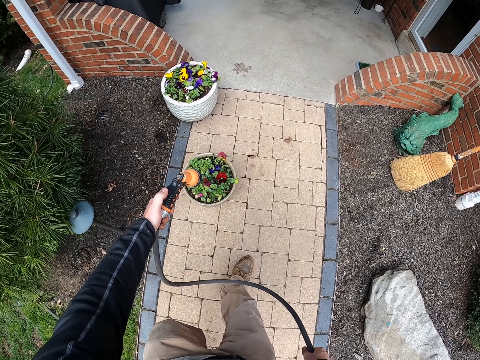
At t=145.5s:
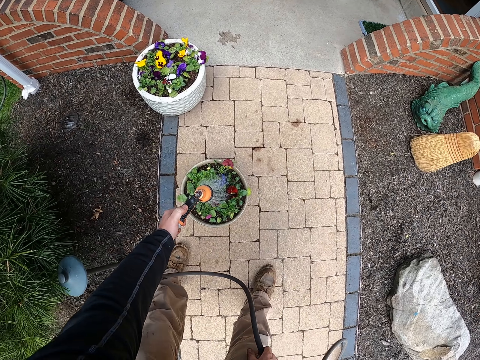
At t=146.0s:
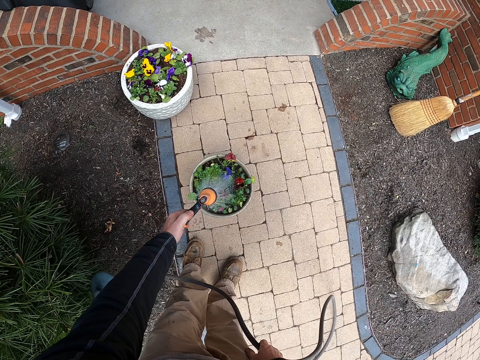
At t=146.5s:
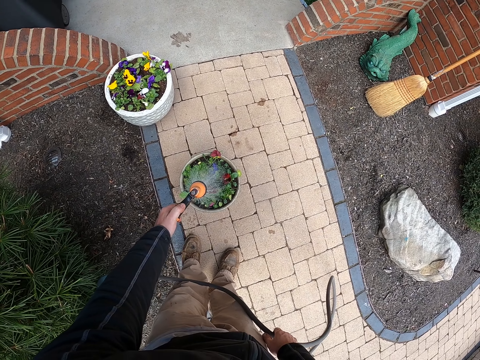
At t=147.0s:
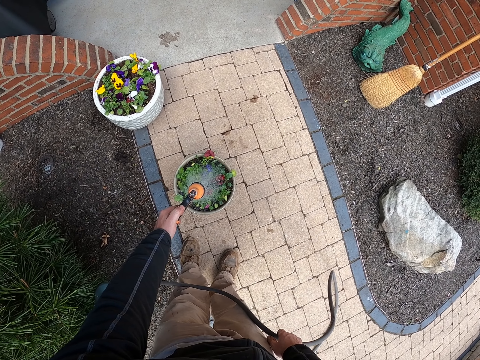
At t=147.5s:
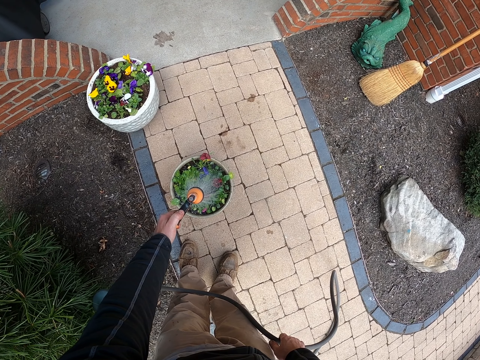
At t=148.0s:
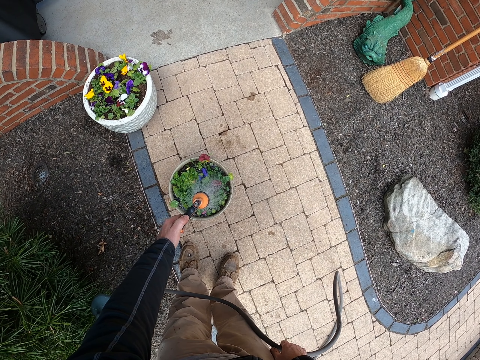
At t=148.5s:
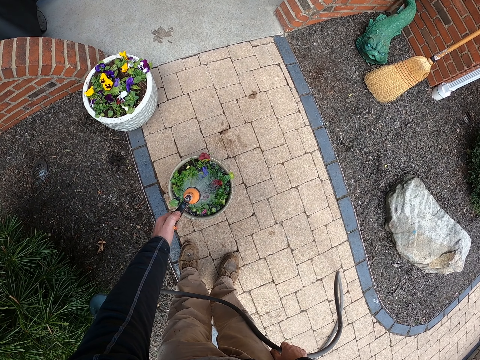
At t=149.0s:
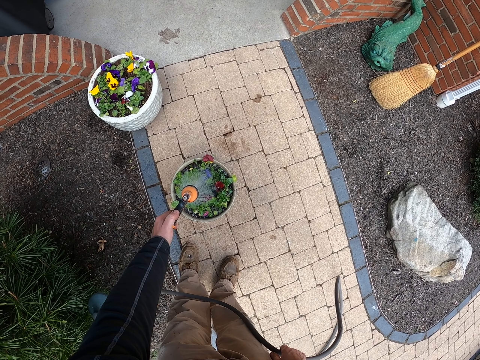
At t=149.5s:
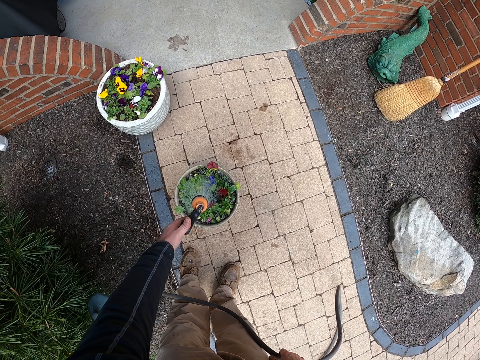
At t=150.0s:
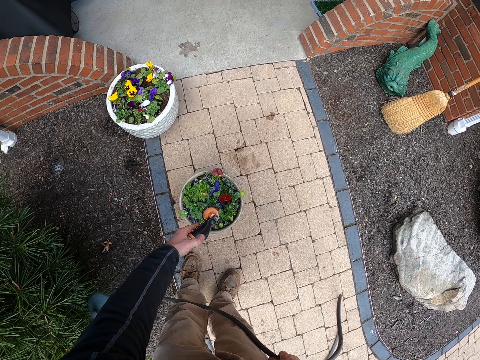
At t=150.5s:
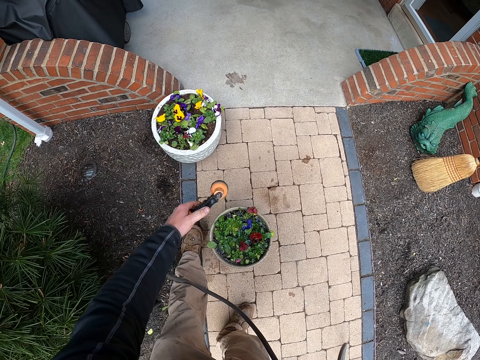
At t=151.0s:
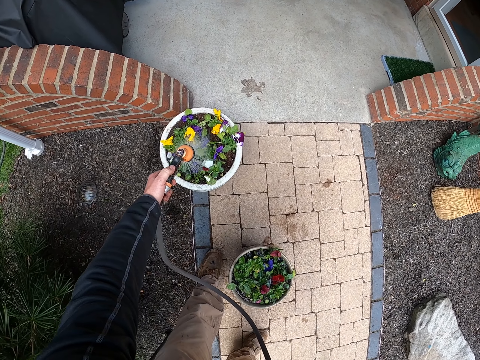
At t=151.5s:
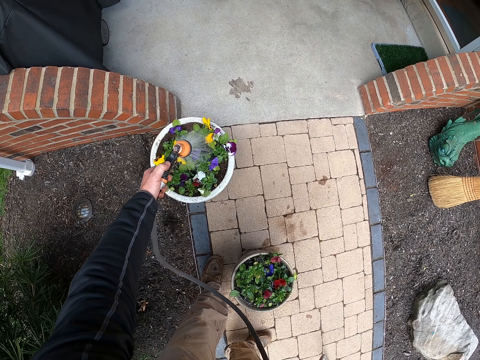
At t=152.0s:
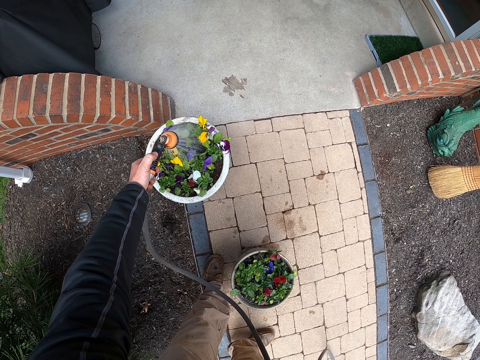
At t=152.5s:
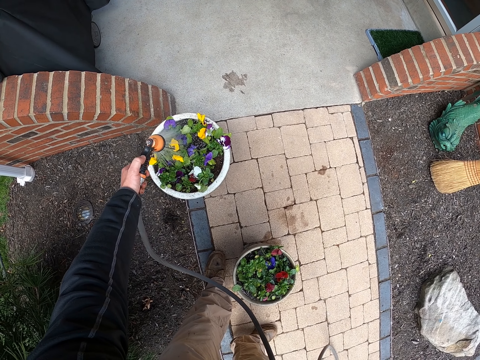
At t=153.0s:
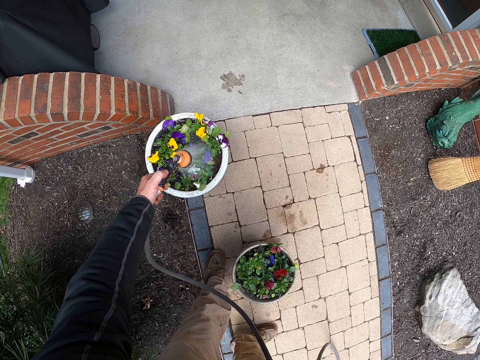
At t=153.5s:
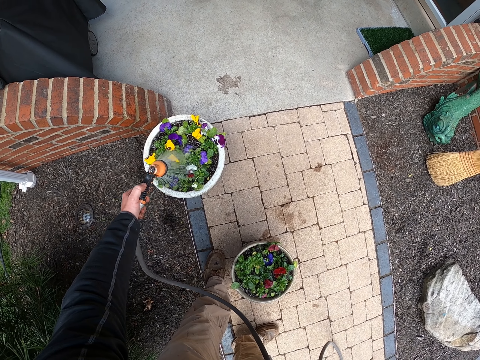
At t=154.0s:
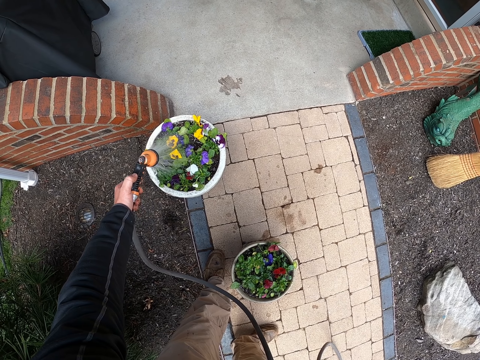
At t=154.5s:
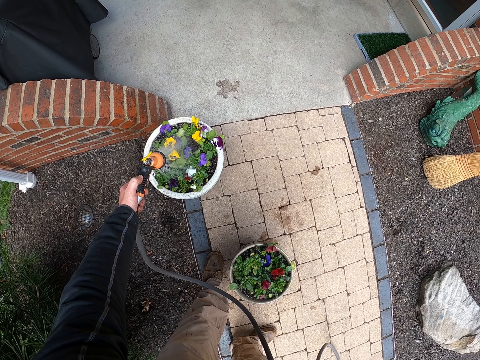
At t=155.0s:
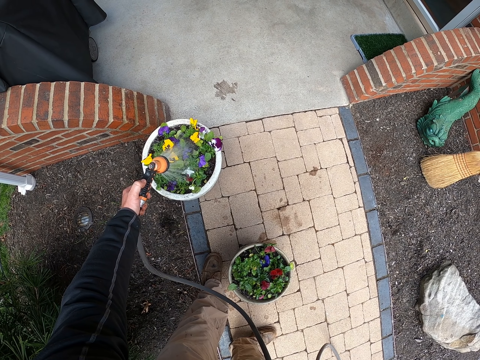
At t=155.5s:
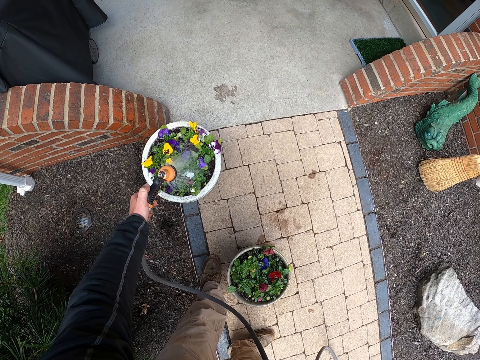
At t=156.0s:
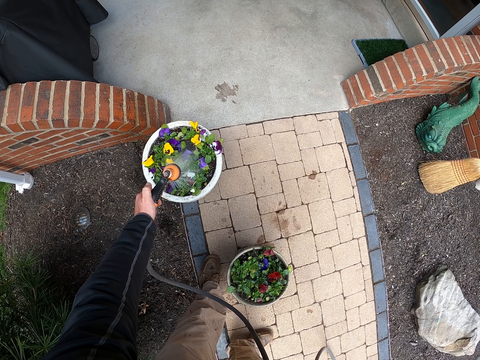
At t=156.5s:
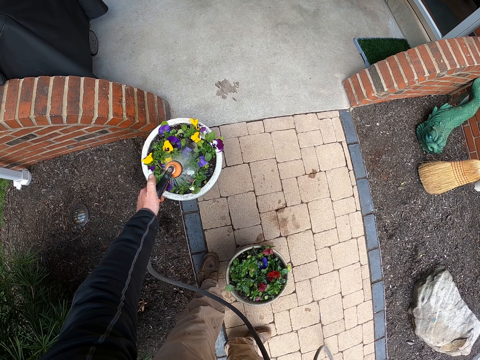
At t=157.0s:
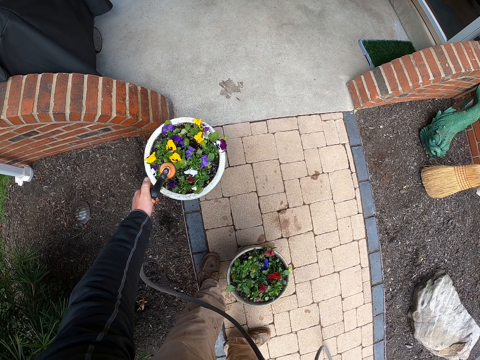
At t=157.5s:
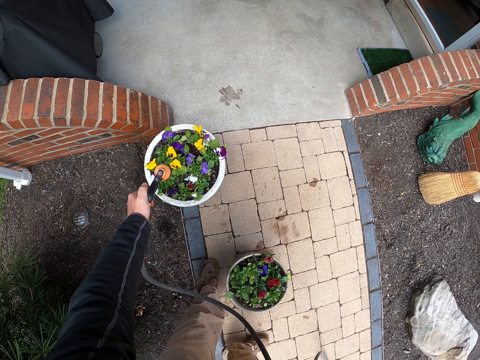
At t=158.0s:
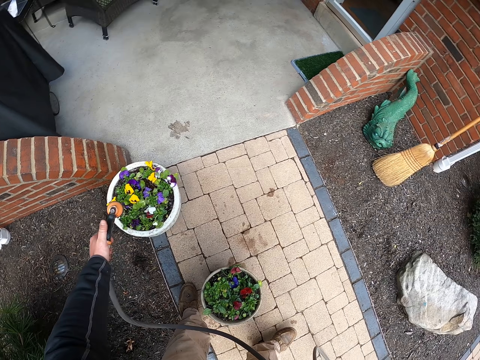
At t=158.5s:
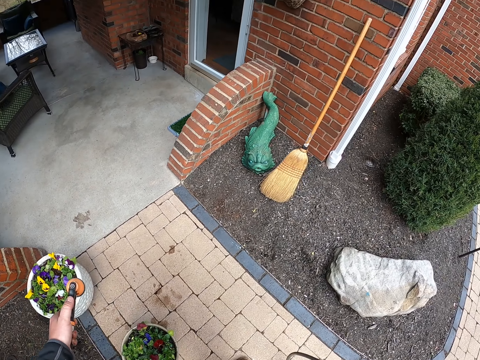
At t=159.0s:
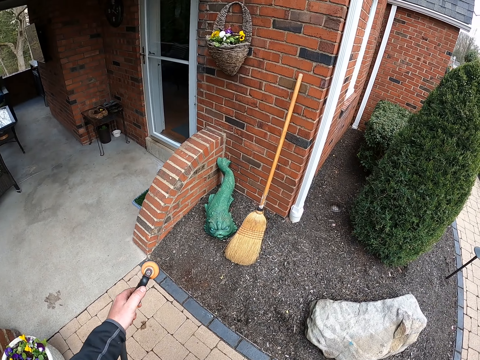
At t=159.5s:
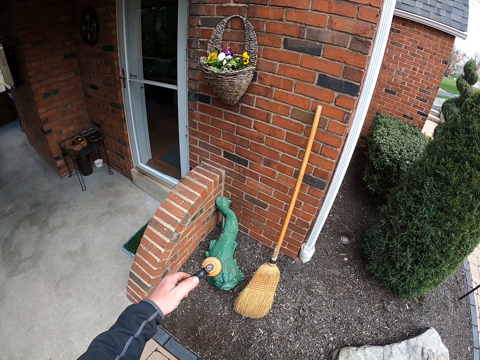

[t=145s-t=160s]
The camera wearer waters the flower. They walk around.

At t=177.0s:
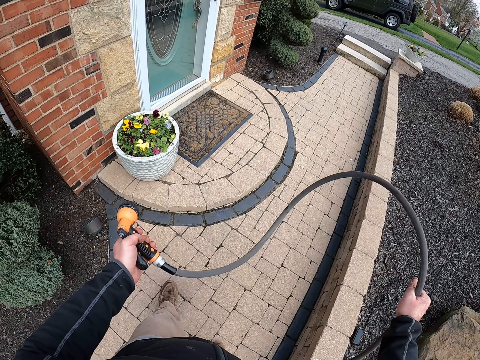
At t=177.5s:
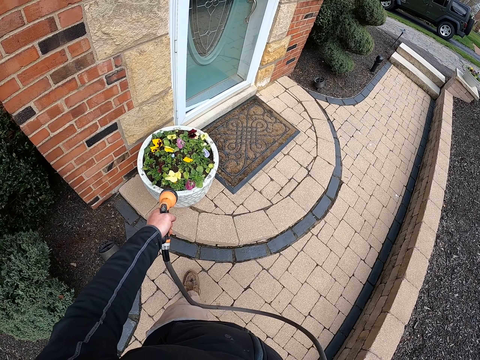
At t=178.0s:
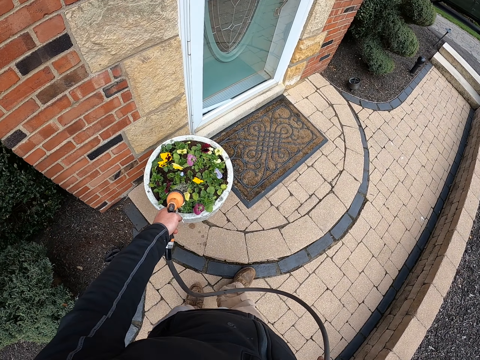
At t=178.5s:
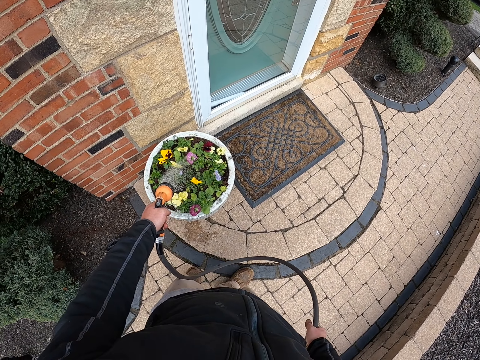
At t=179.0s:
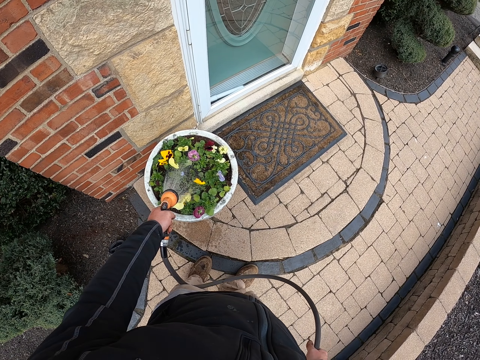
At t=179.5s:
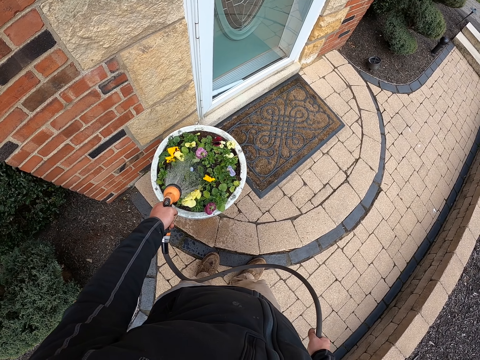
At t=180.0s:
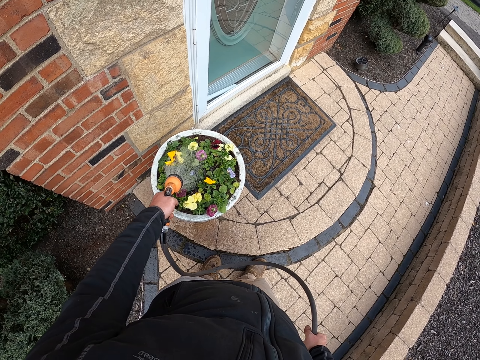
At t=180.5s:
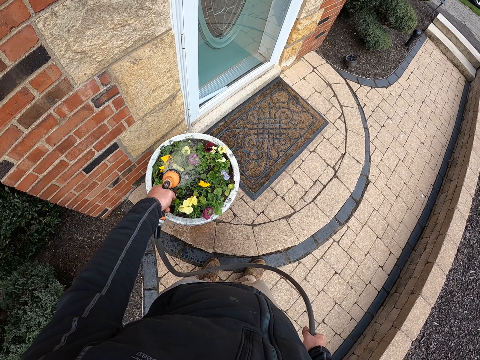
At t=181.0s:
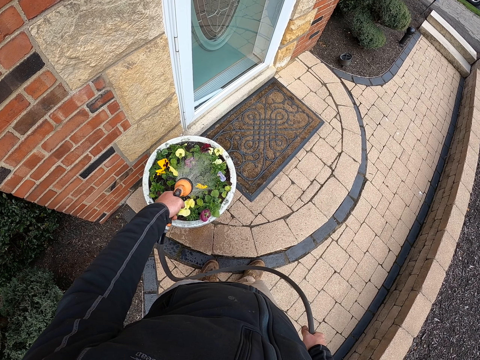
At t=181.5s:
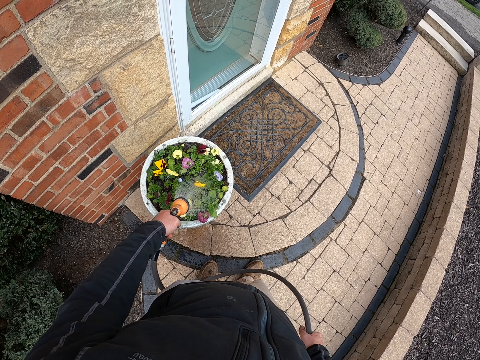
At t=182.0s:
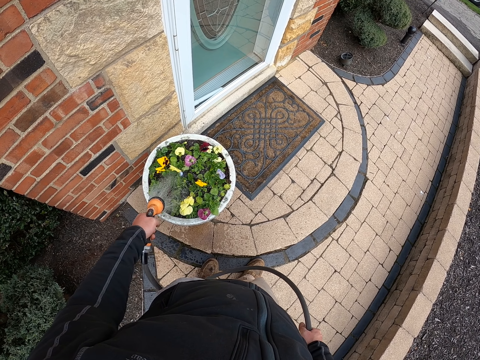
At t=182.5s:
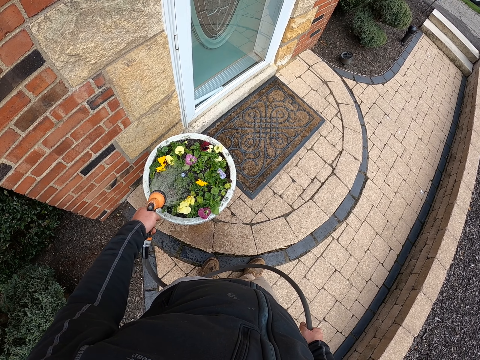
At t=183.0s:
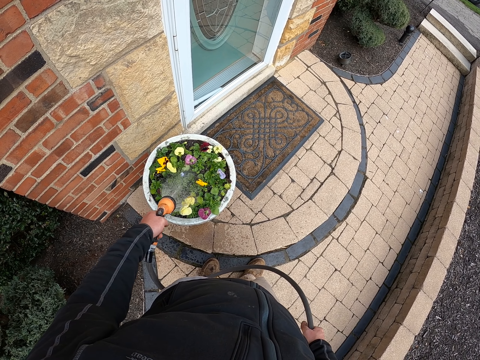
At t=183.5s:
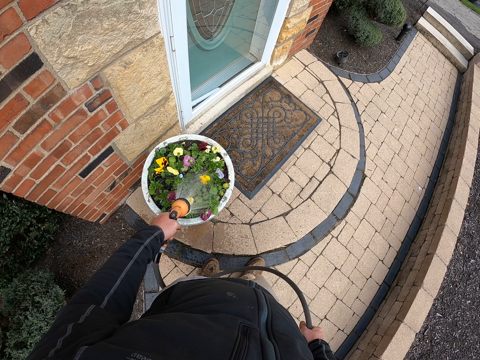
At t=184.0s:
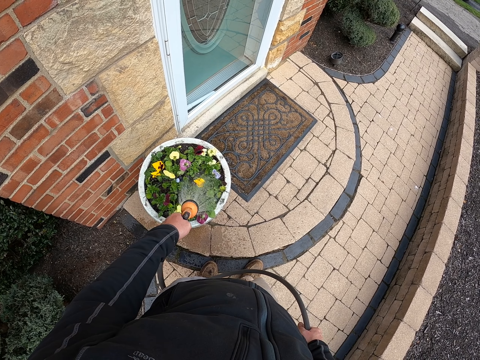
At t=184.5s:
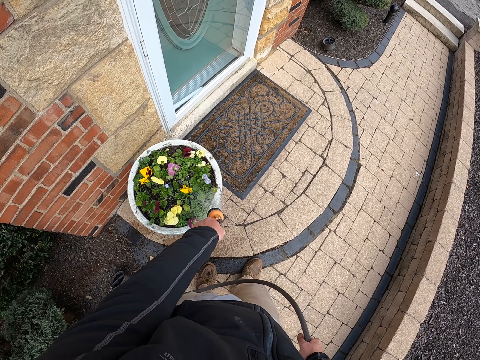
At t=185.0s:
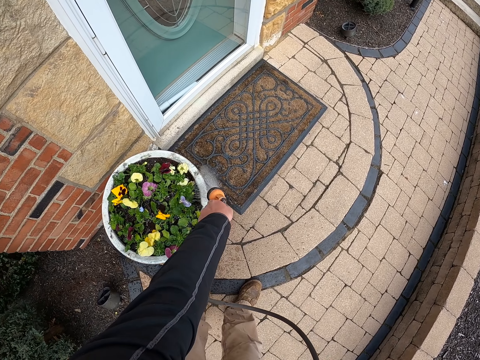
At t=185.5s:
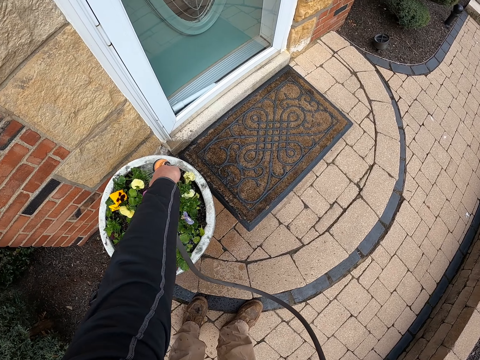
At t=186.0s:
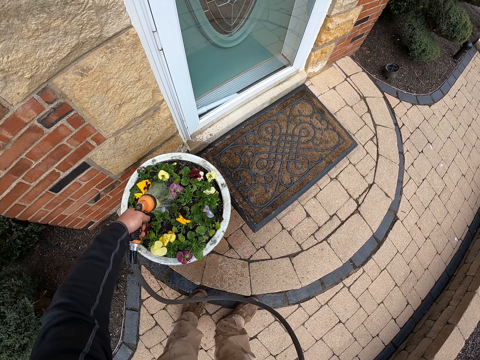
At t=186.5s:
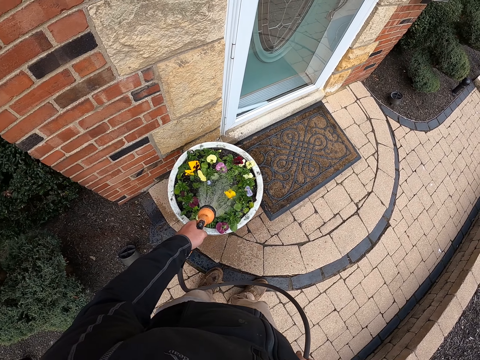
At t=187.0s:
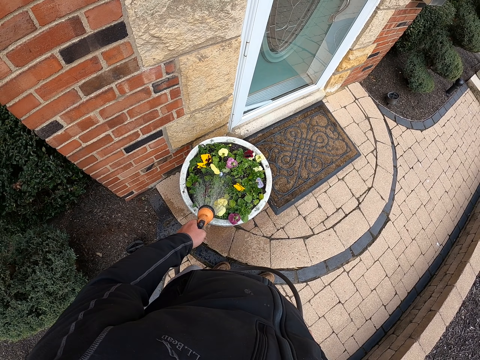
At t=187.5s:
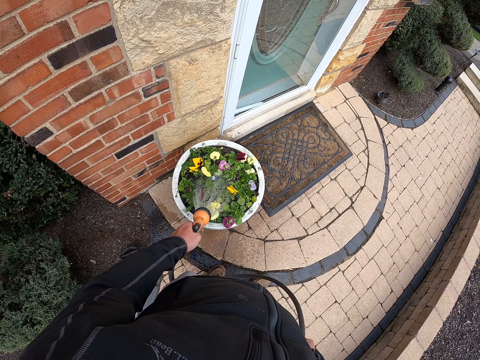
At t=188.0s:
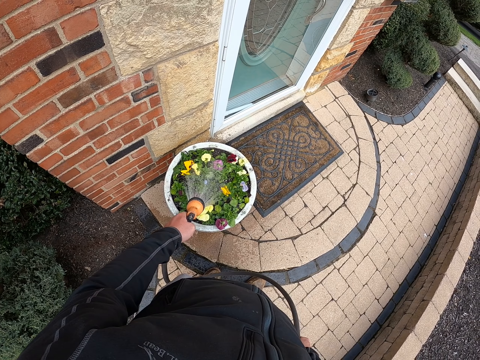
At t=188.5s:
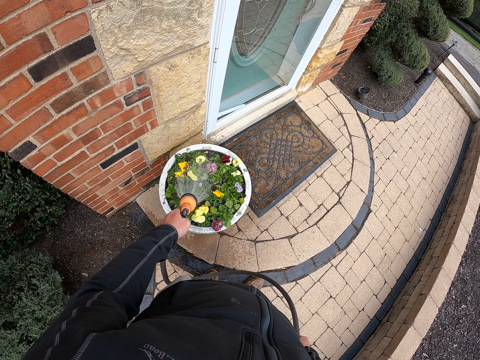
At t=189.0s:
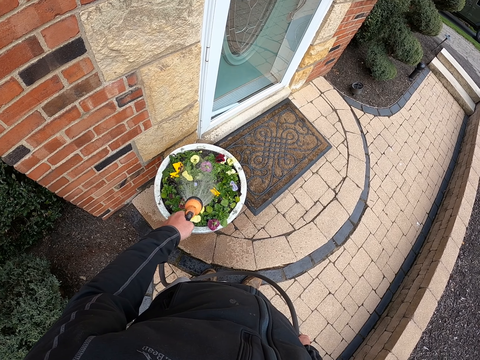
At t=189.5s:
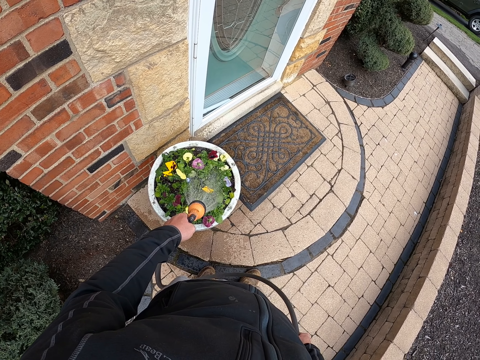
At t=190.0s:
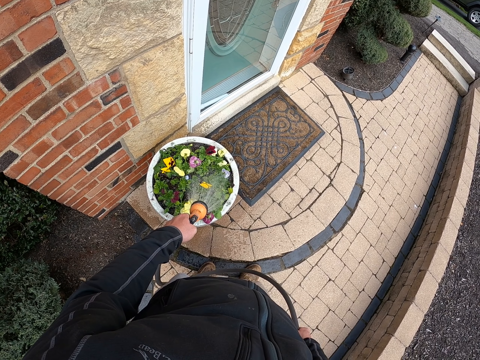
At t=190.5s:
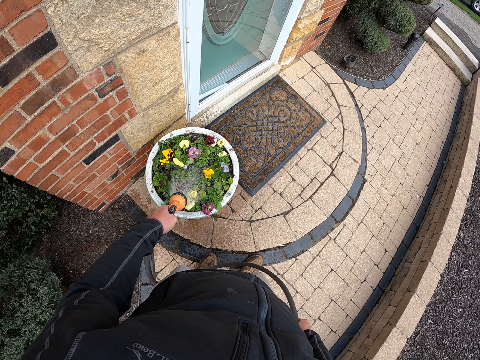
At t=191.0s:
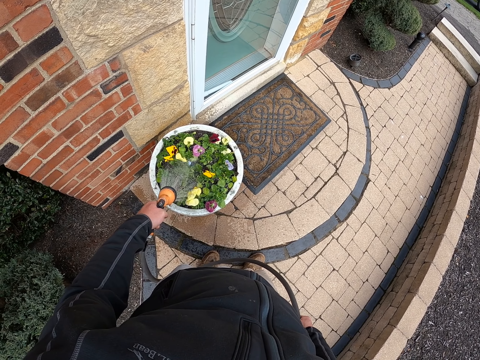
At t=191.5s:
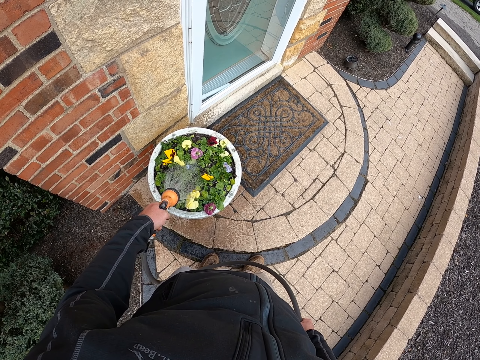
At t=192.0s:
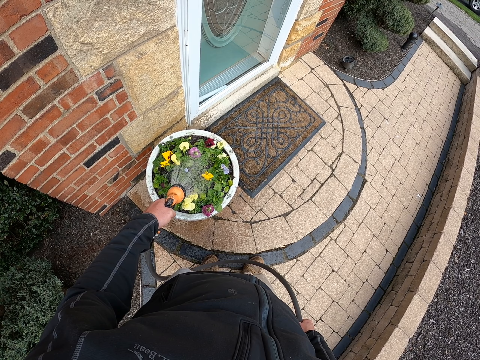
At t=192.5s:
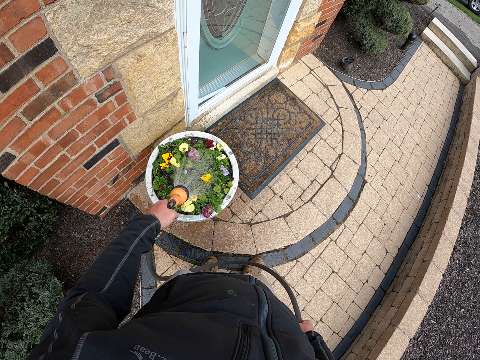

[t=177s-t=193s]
The camera wearer waters the flowers.
